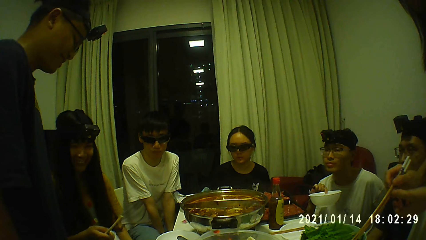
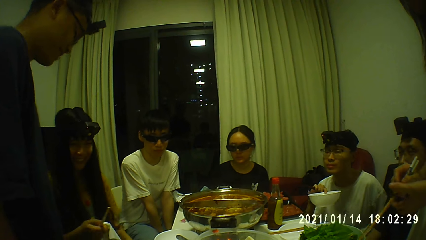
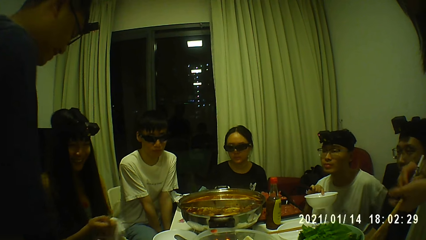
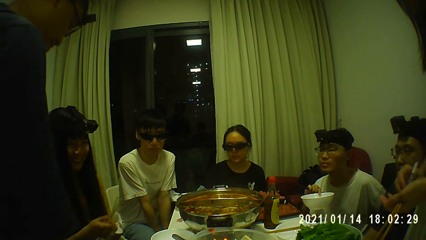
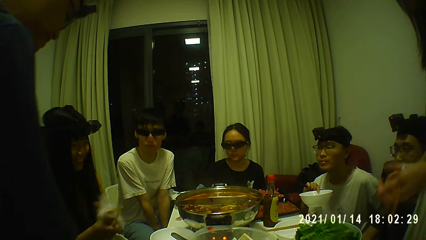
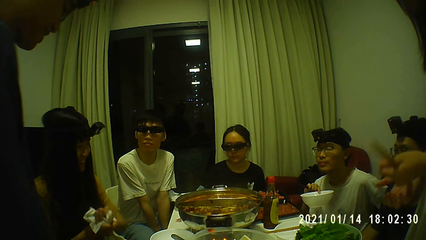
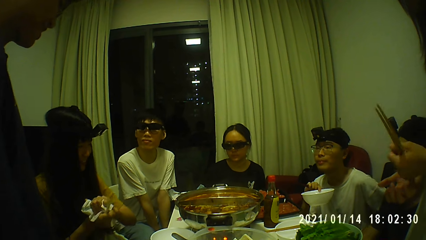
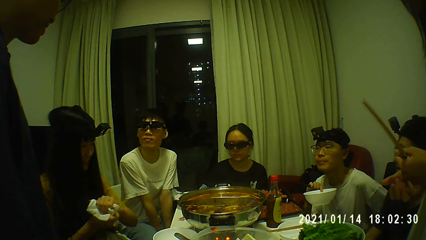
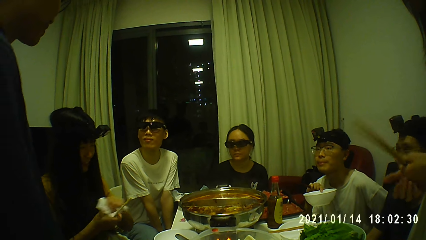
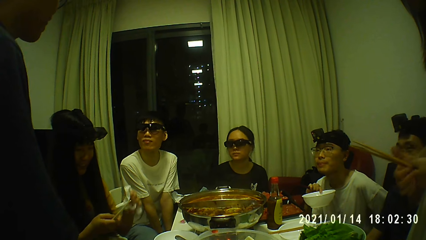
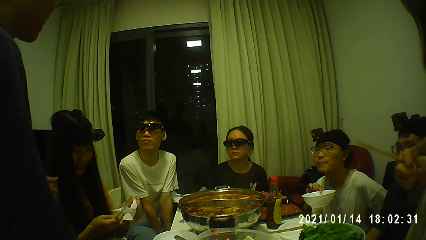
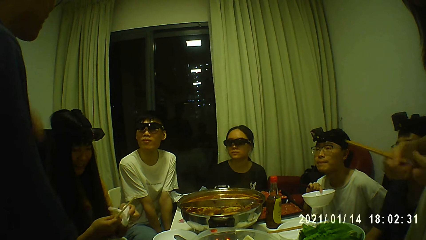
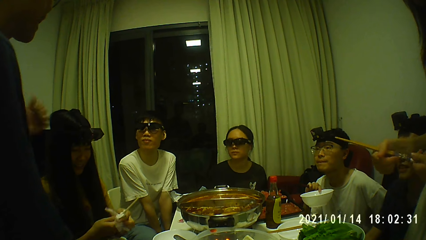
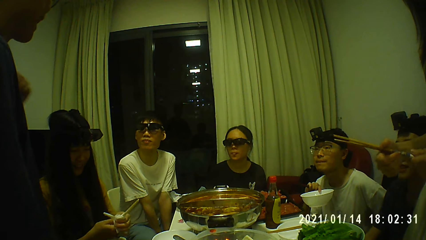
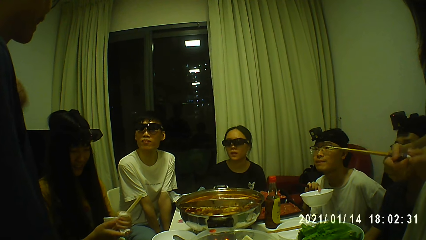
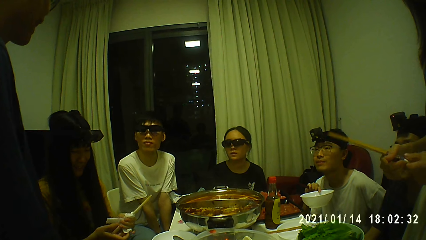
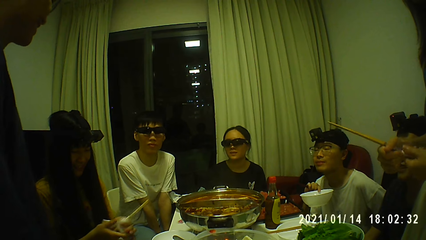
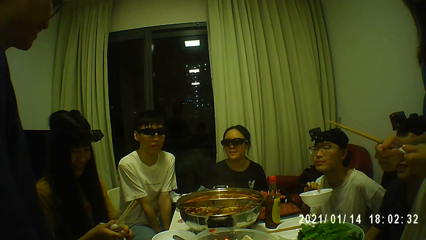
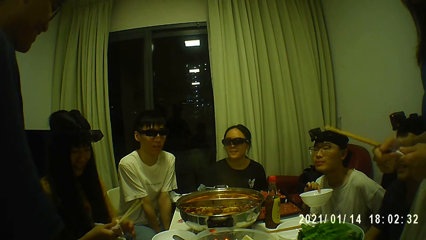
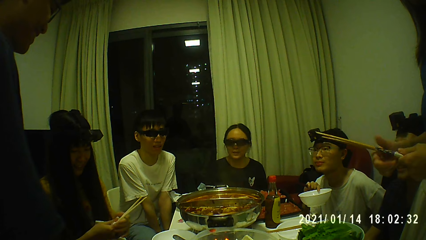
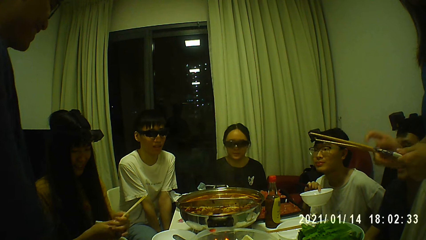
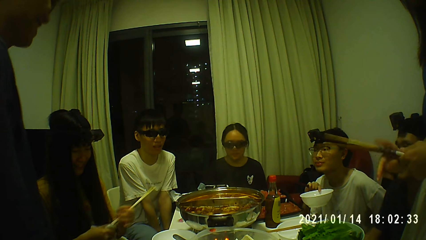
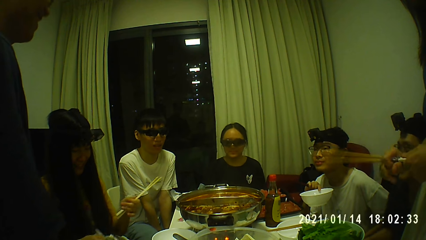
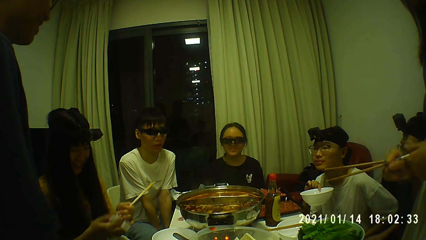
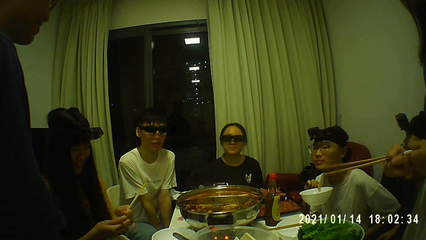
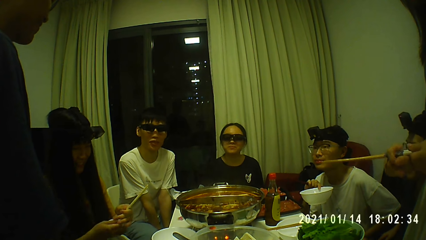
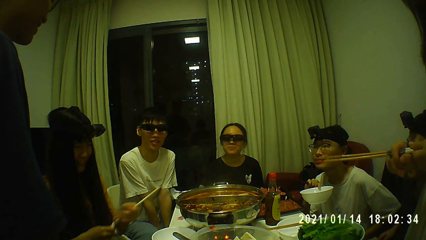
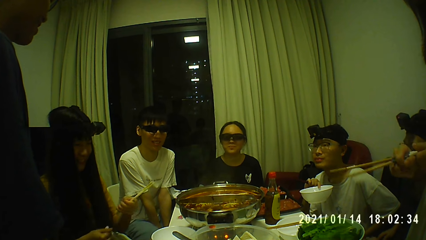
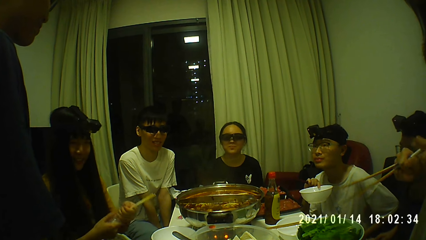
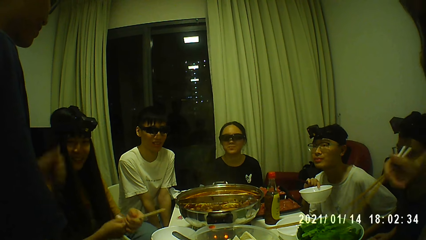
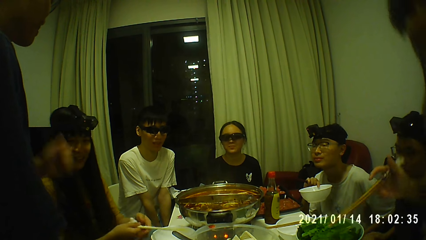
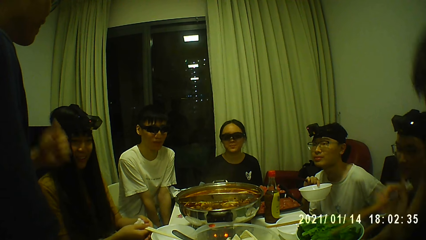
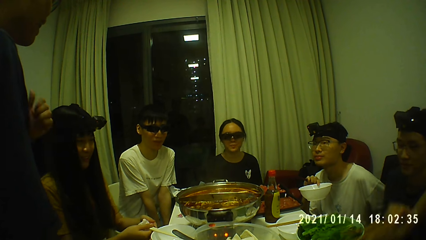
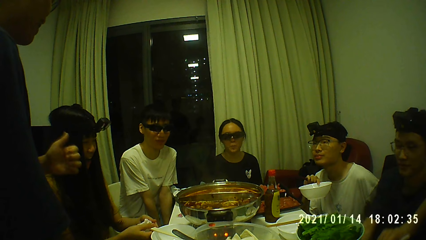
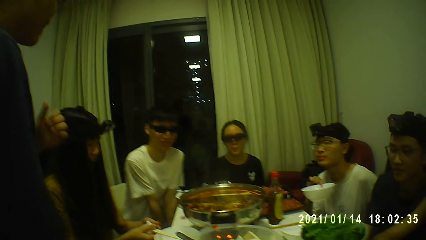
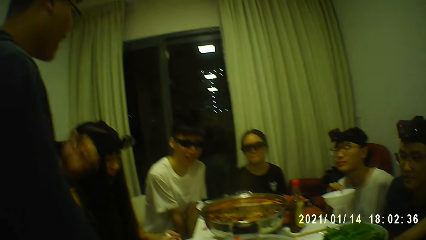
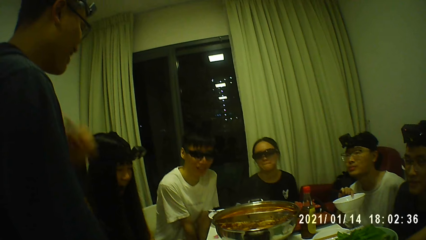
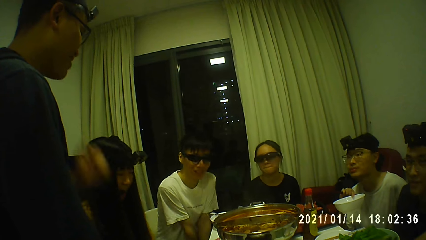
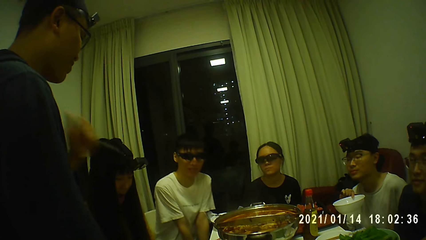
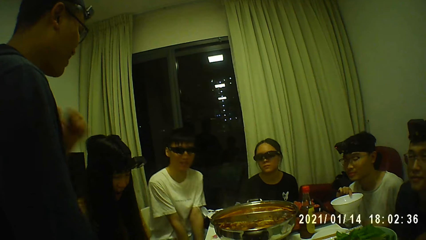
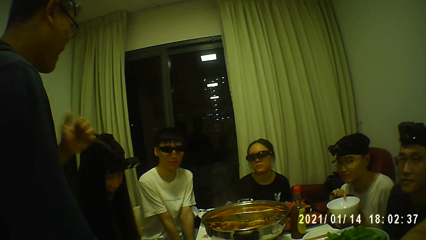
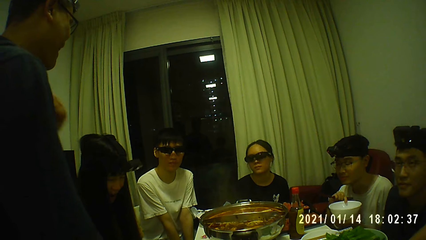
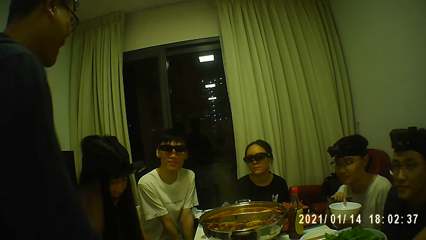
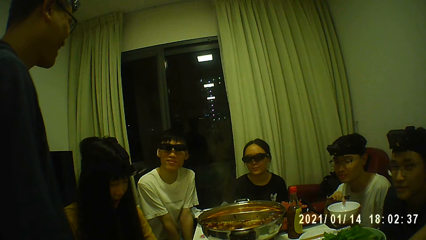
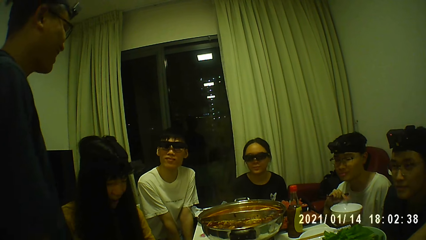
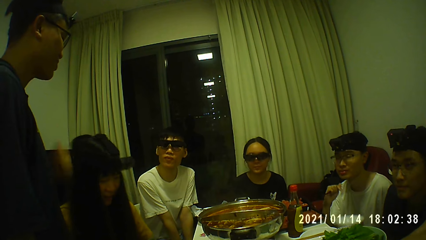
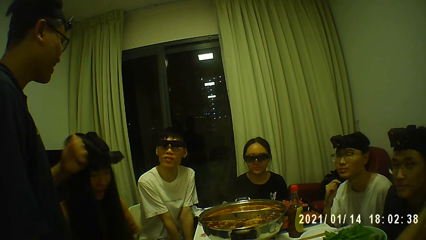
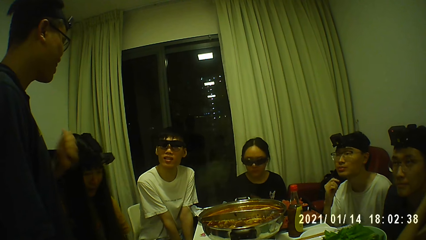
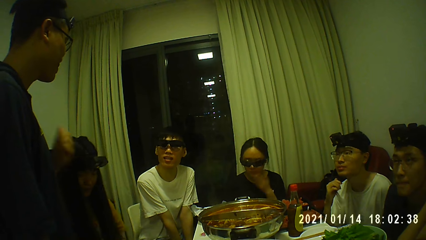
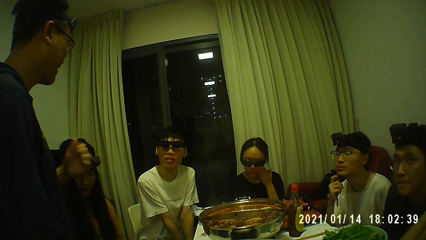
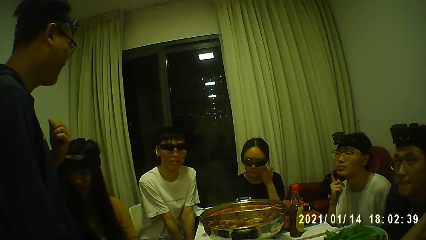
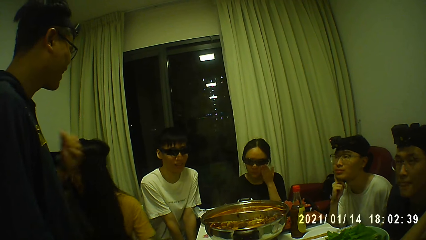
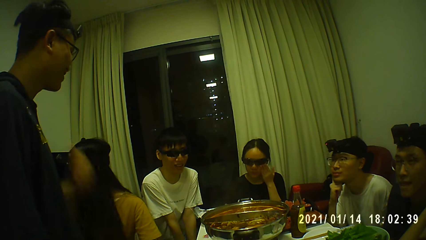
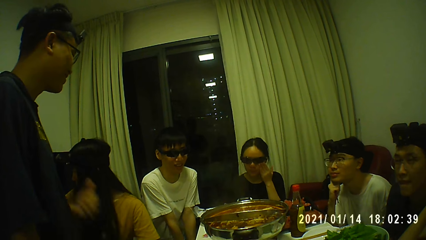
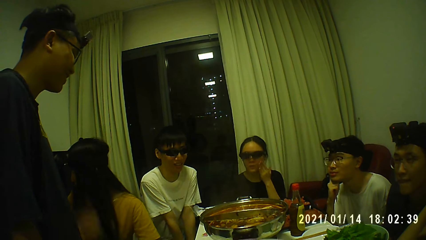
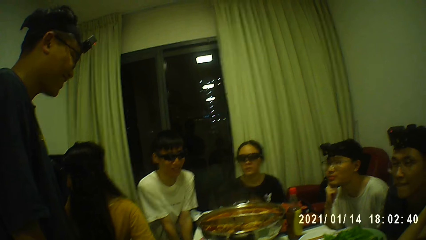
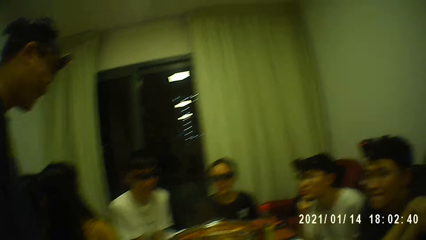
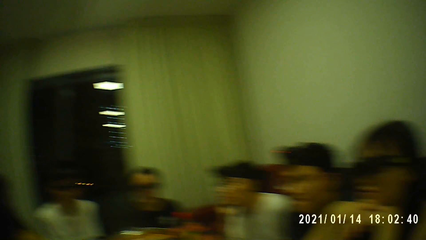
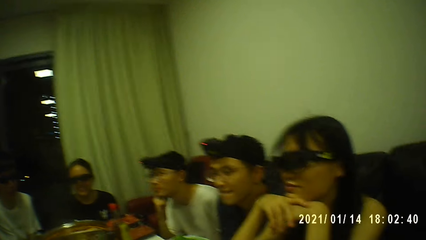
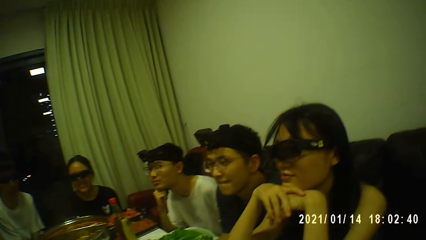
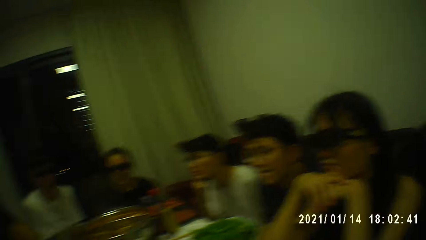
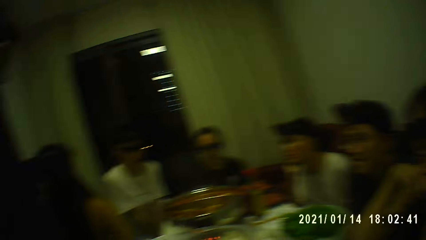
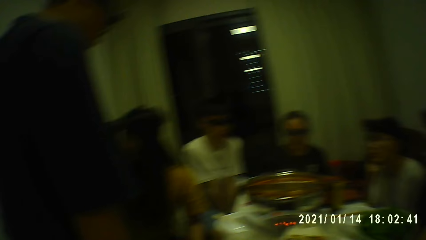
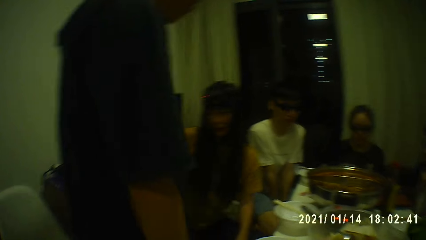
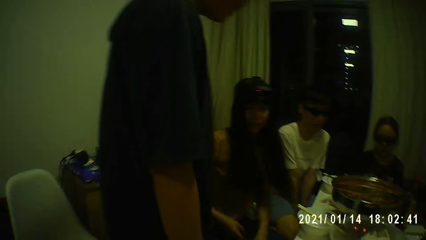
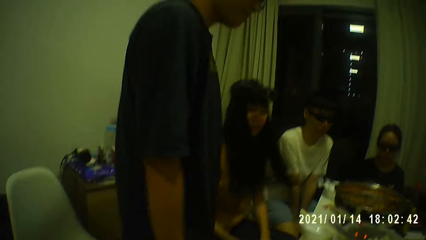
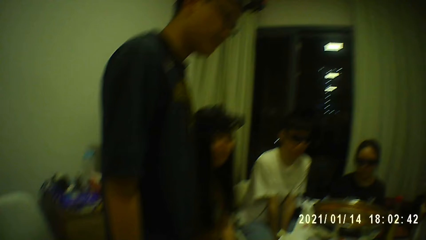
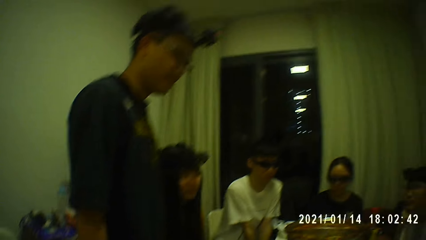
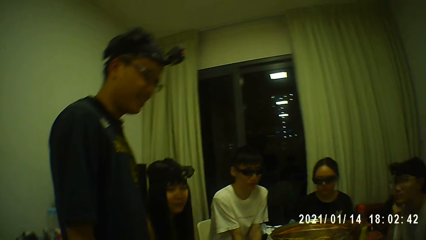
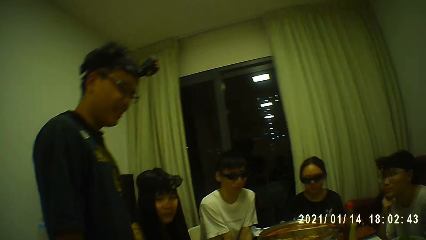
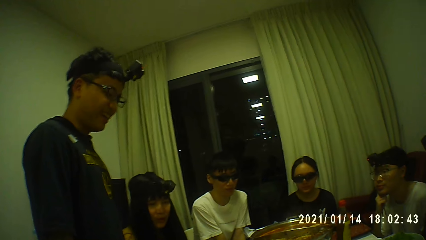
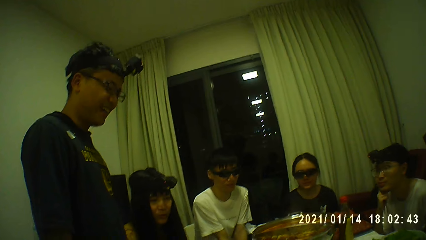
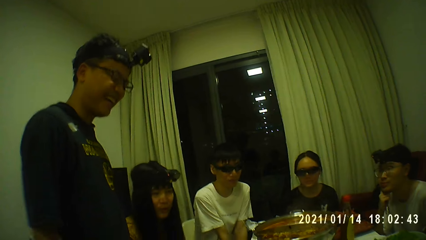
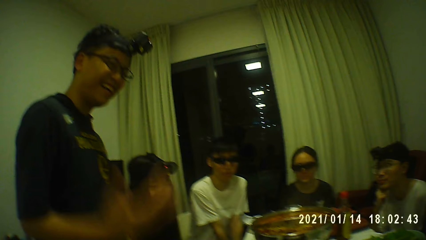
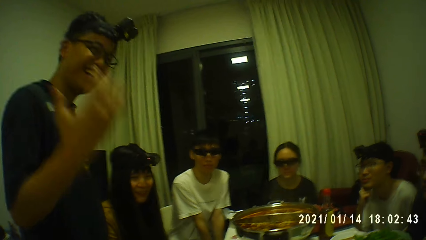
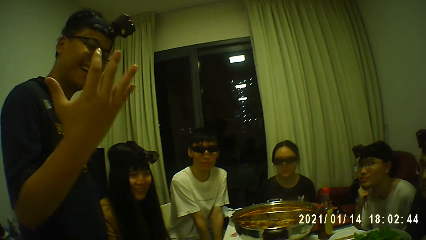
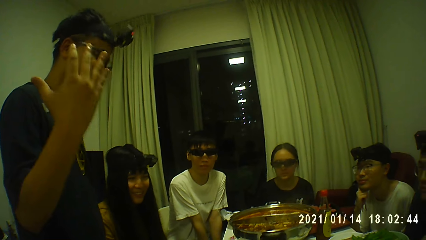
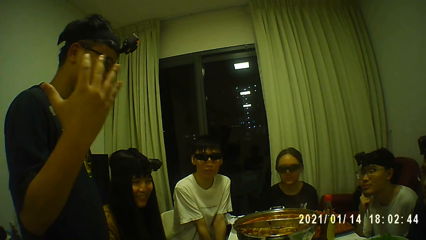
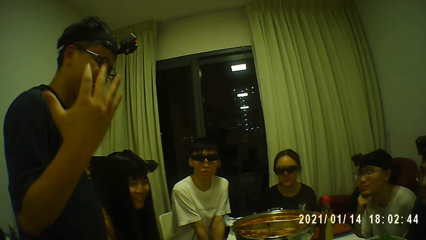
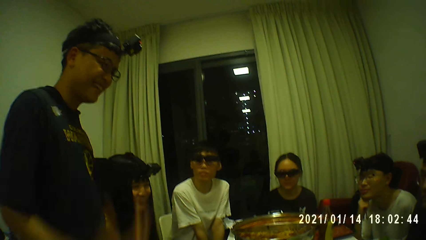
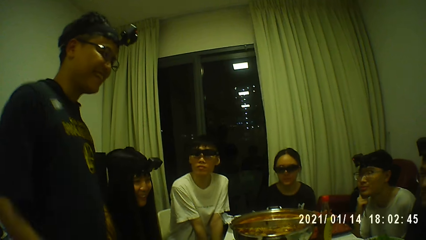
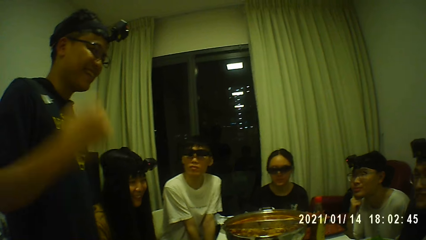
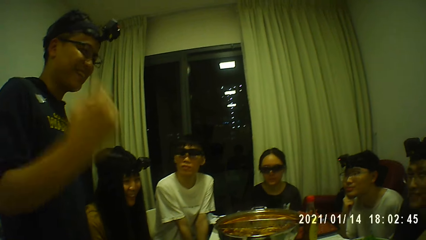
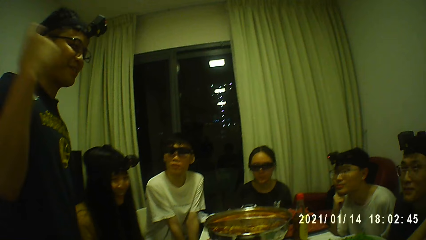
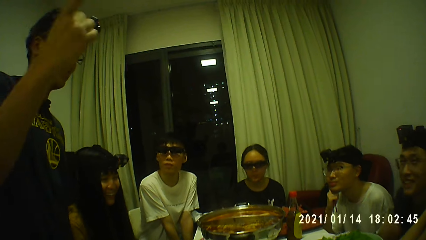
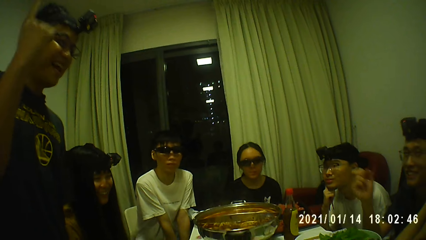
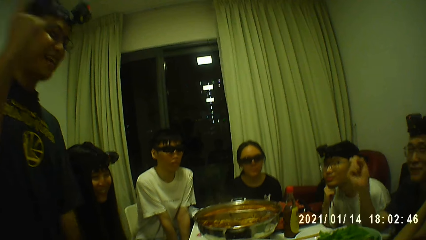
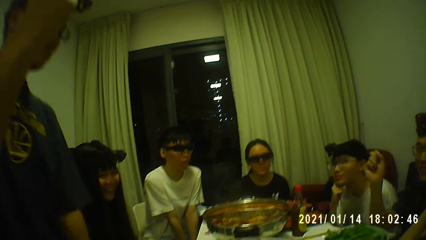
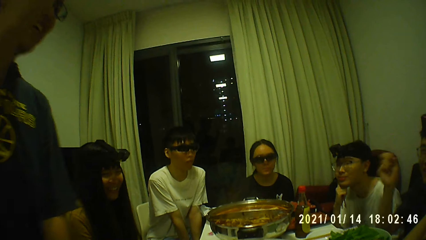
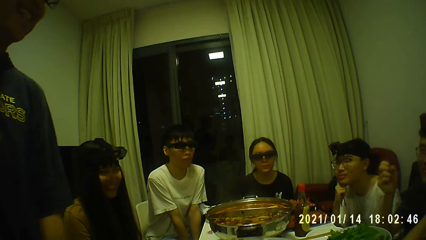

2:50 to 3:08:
The man interacts with the woman. Another woman sits. The man flaunts his right hand and moves his right hand in the air.
